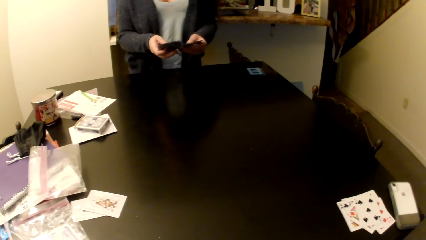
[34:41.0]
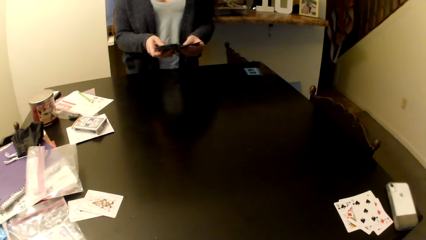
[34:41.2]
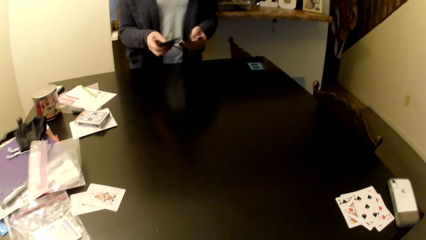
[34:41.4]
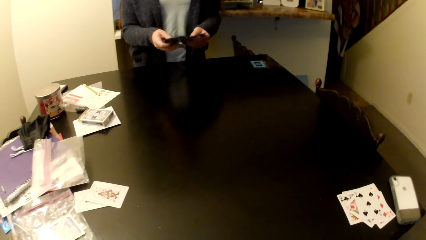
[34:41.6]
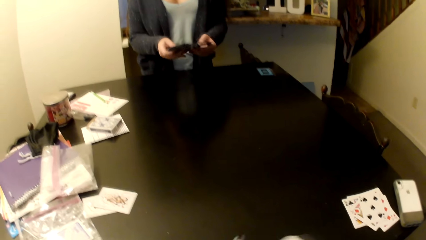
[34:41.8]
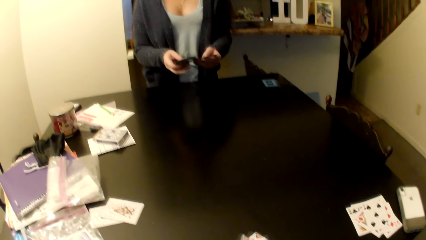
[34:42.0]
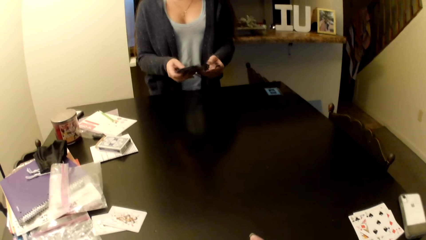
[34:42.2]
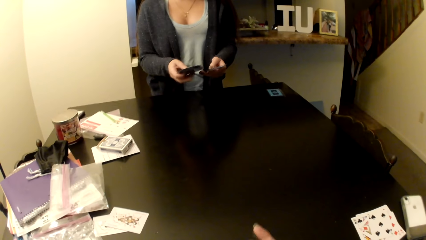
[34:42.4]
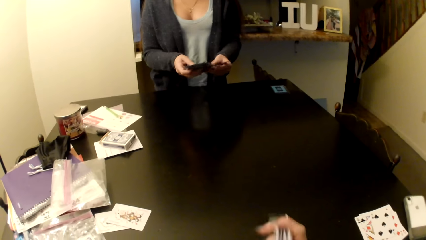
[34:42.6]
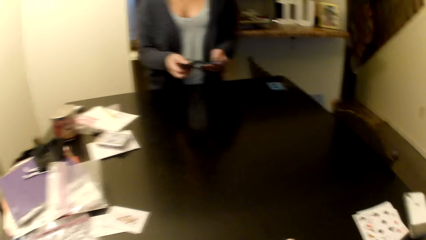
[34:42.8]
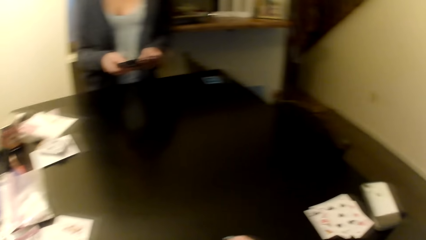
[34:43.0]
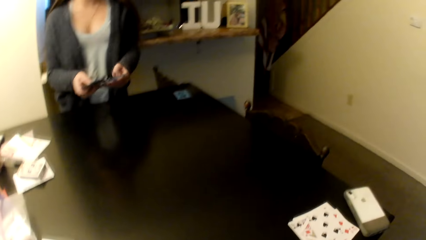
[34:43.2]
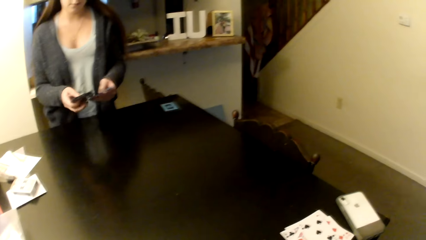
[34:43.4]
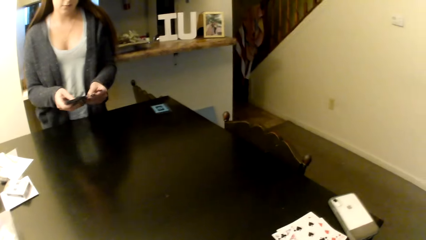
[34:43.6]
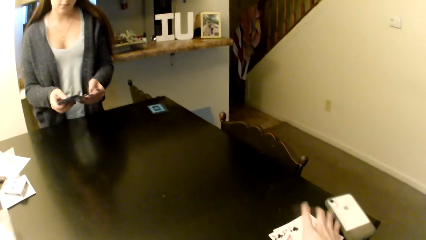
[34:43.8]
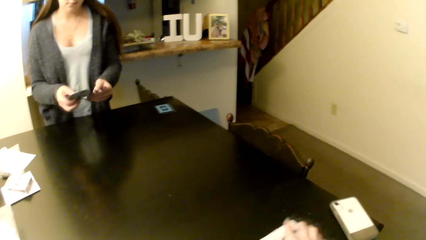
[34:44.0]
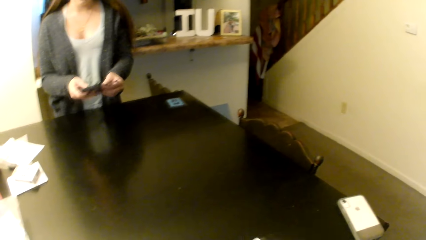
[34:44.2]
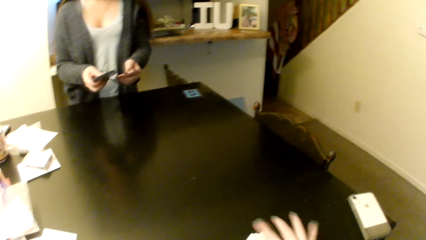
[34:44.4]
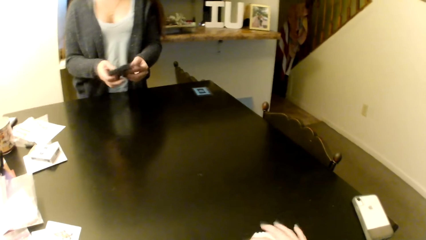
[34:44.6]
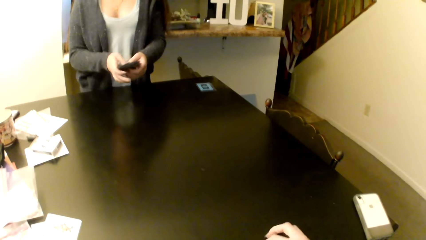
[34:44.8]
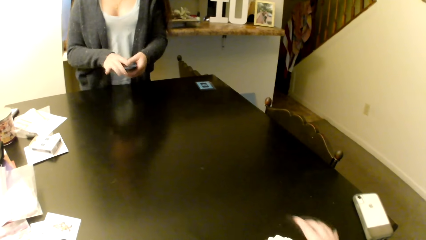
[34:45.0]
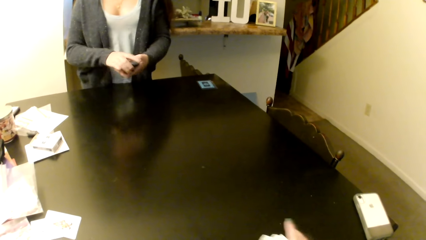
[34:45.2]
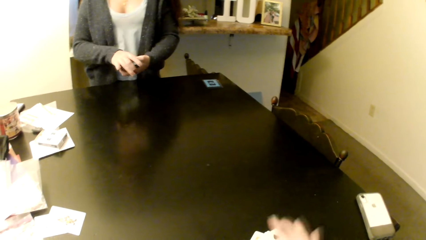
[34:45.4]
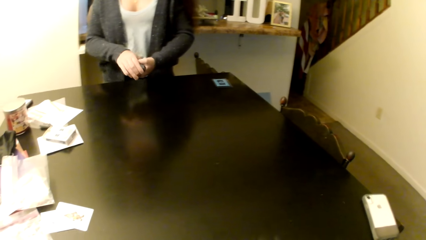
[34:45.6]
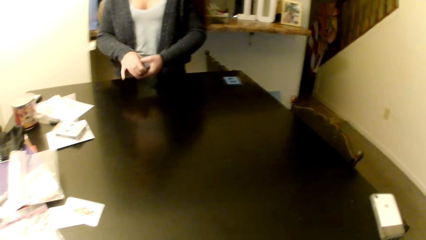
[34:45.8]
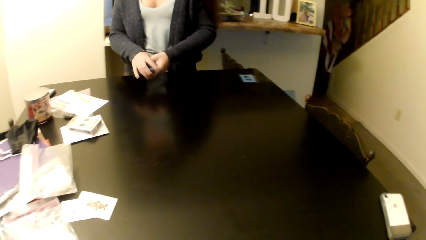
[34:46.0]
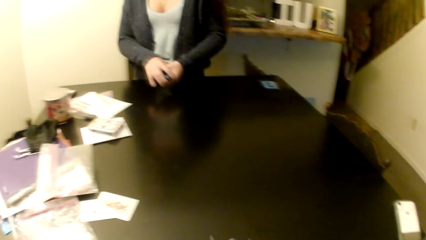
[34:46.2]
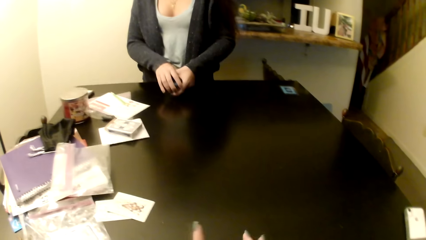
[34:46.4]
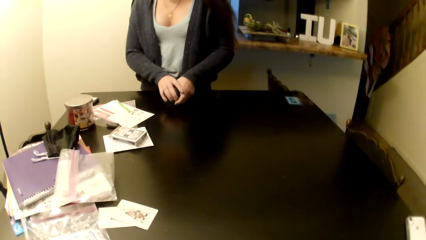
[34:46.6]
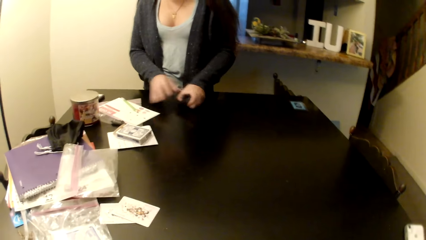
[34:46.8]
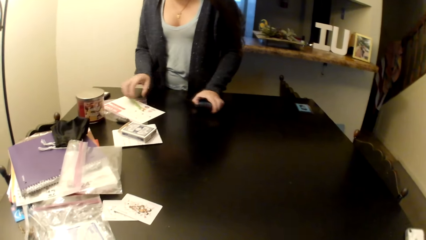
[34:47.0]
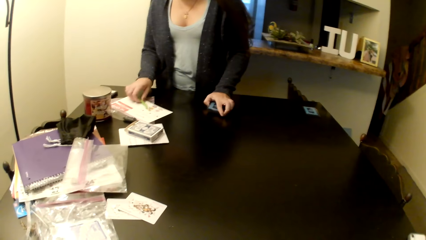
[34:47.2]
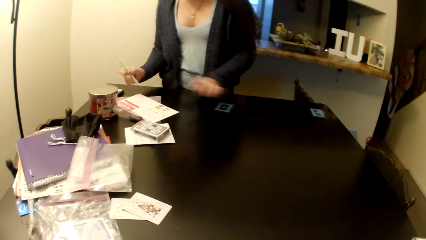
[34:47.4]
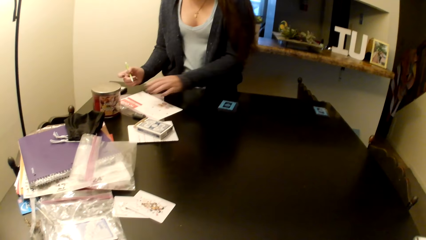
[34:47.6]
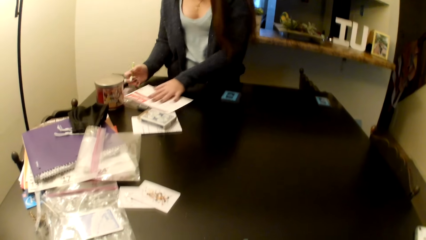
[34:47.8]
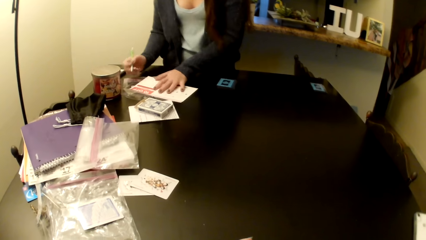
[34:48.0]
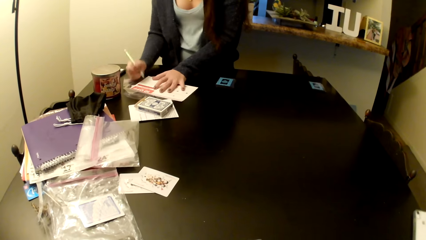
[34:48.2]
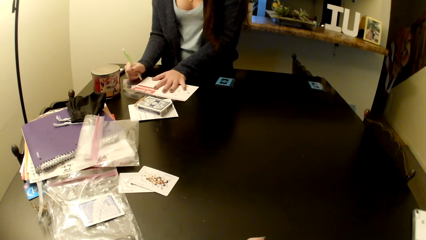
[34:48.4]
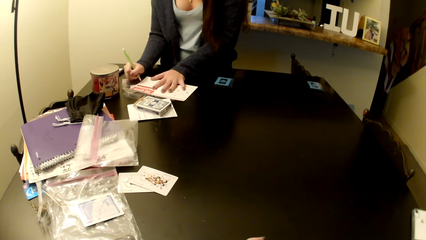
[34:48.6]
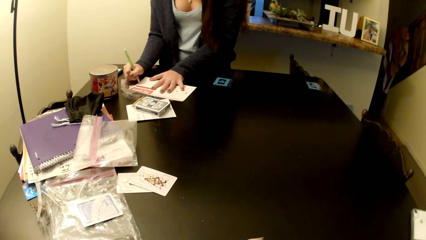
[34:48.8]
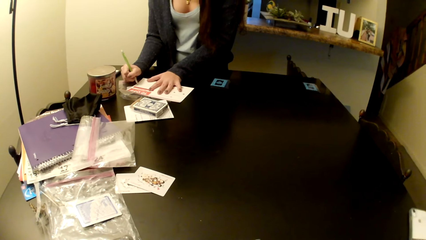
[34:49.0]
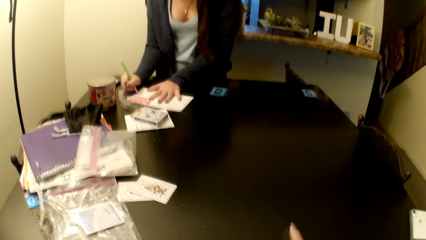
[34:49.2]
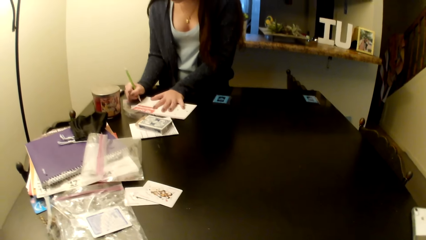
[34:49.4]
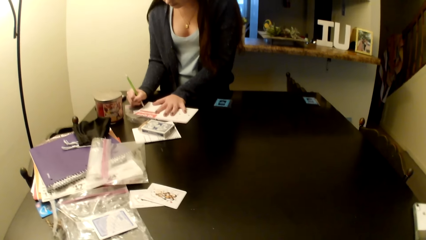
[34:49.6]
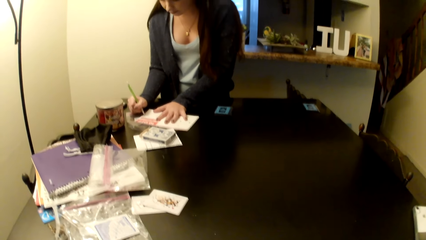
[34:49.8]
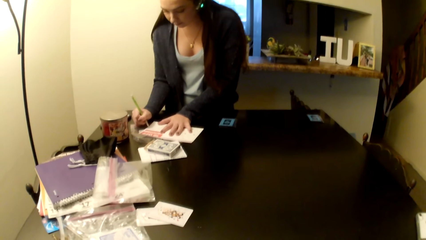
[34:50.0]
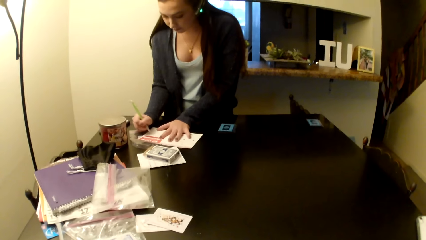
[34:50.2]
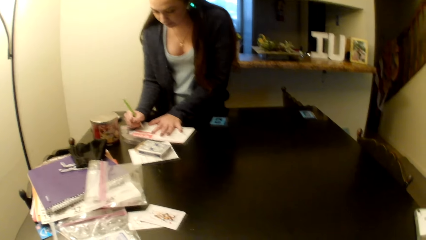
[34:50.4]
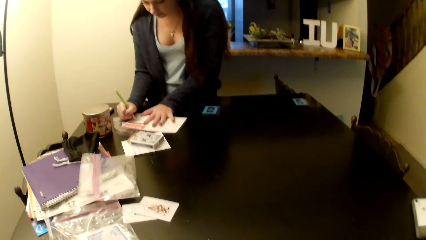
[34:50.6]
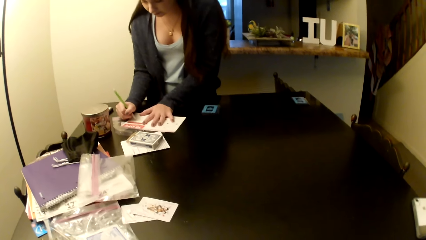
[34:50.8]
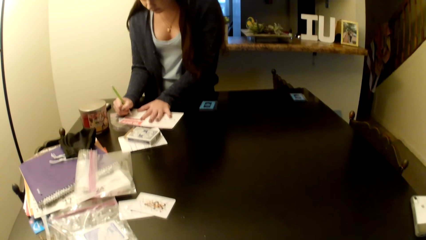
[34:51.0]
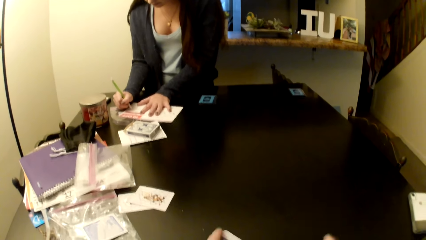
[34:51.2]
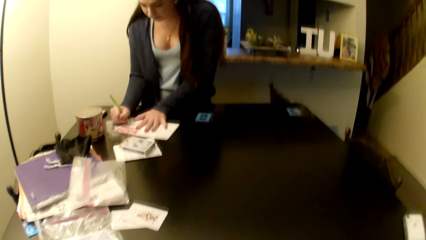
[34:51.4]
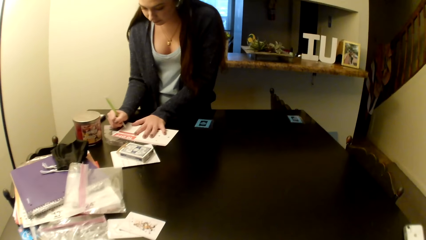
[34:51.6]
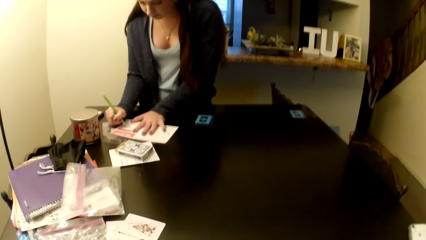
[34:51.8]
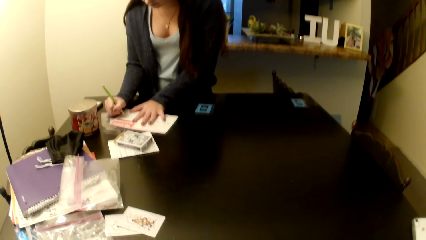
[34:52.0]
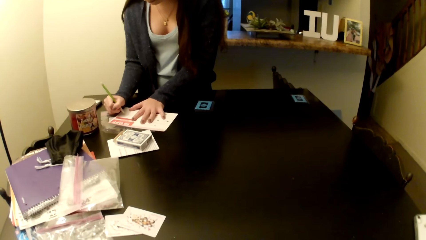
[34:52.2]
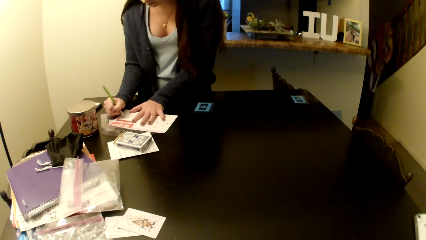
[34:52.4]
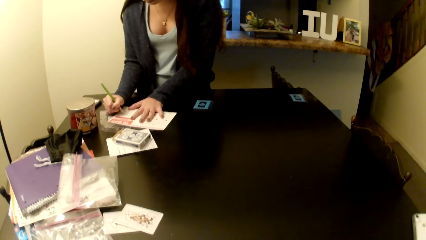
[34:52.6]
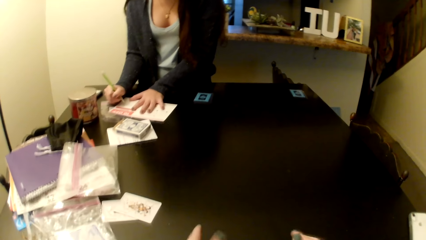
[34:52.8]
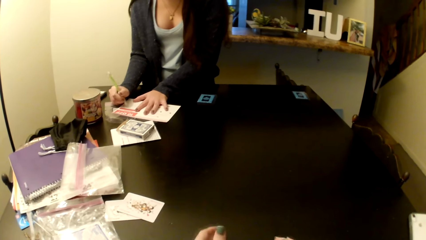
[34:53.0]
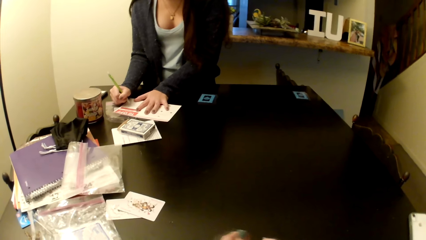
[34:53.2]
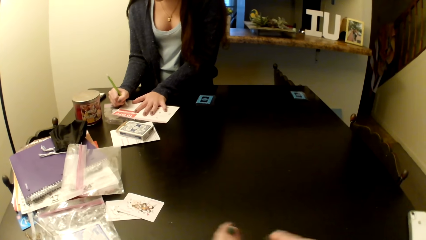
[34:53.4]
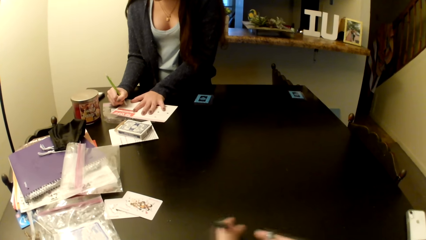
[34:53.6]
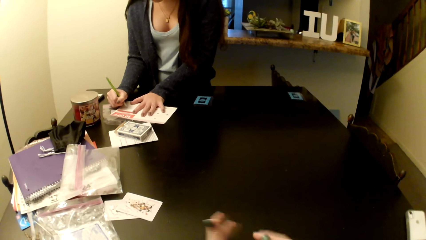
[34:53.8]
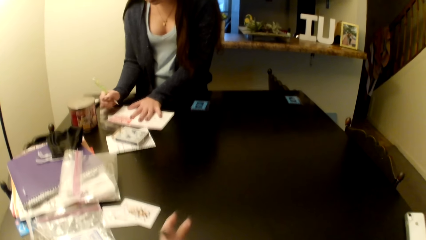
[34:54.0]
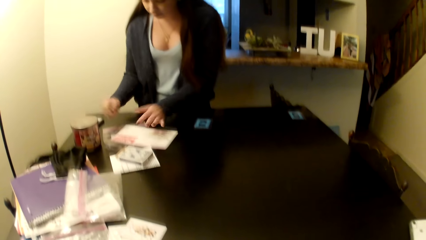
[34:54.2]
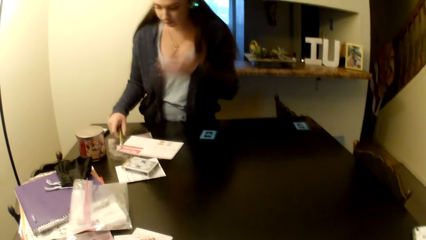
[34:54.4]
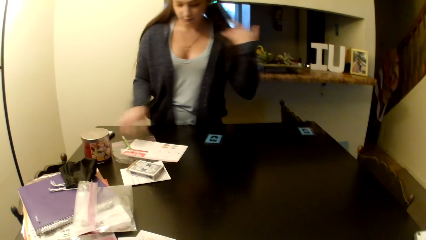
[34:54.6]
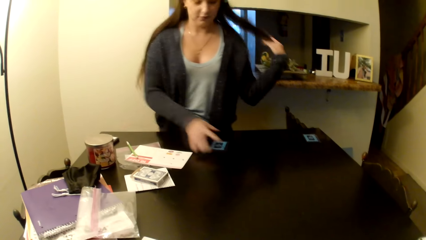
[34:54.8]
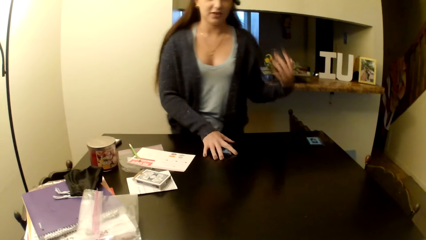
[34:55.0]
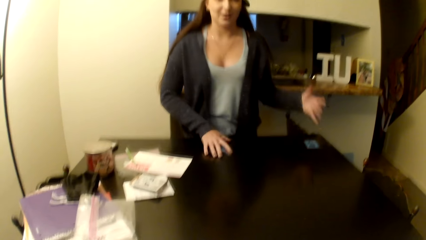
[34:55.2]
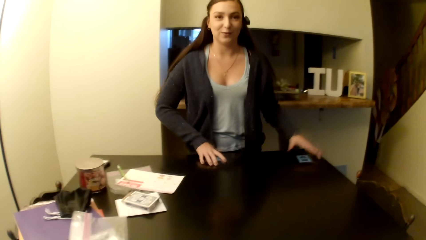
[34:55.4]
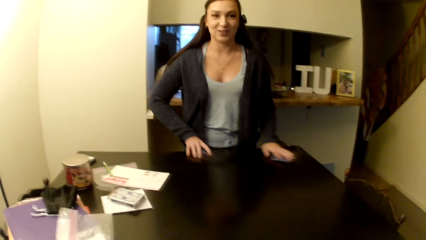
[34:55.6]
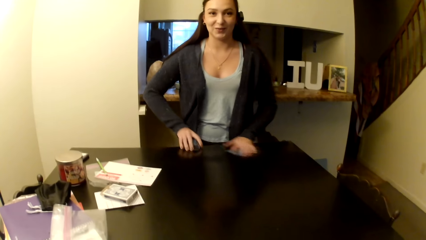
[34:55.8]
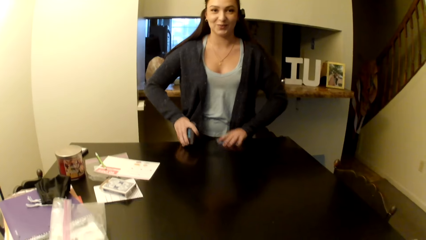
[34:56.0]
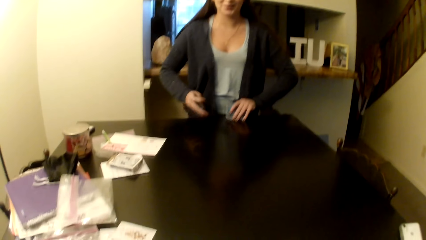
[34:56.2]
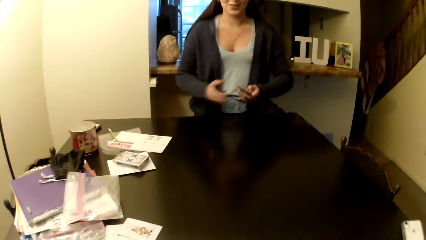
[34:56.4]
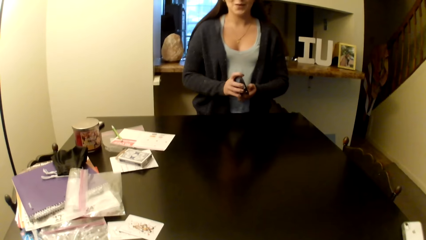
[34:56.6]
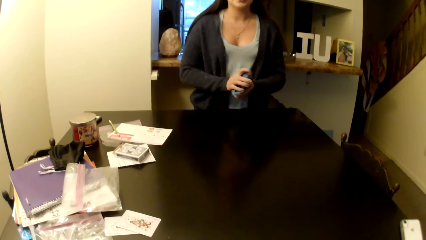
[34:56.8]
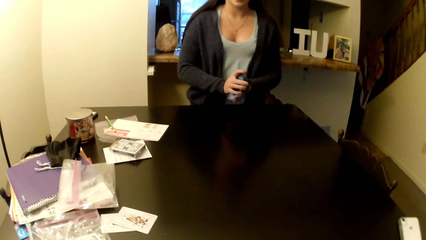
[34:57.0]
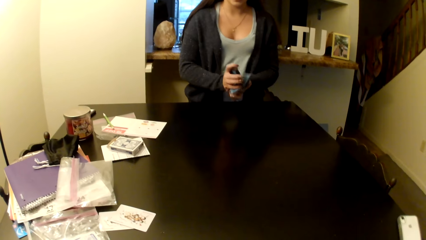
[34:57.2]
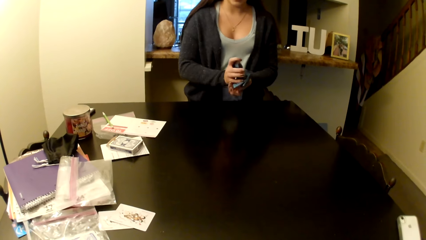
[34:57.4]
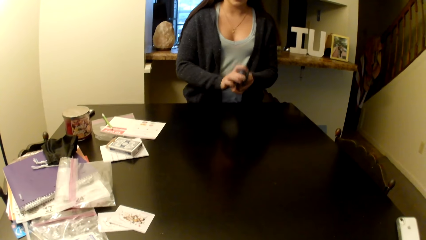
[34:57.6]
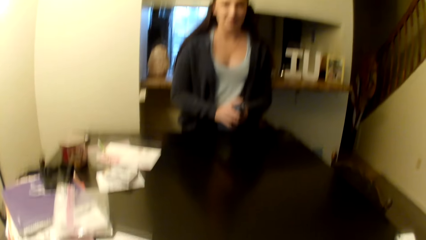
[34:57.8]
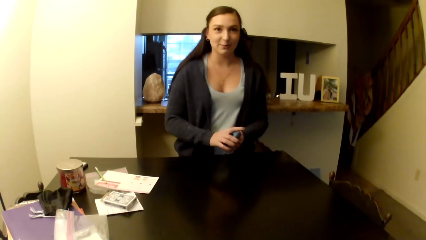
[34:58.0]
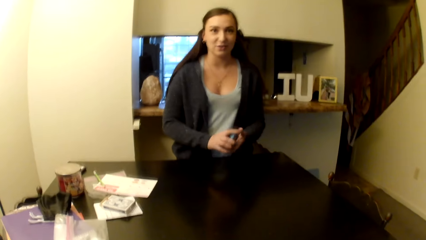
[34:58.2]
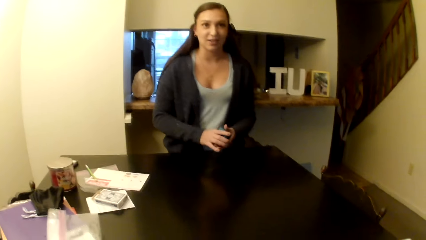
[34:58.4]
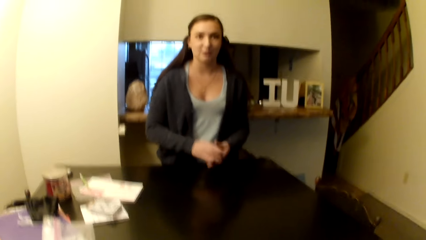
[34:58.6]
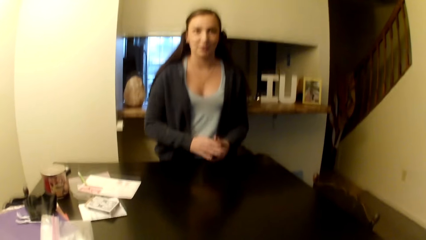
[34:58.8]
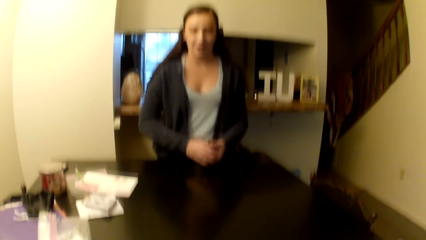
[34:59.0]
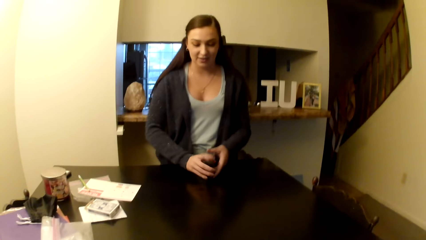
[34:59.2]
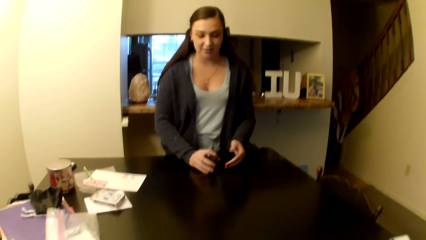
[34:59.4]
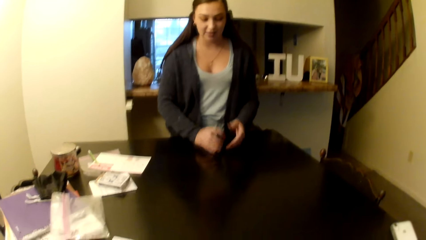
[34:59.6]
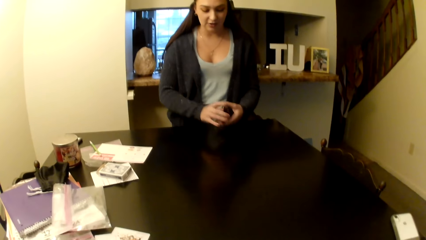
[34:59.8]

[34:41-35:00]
A woman takes a pen. The woman writes on a paper with the pen. The woman takes cards from the table.
